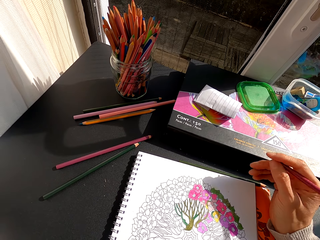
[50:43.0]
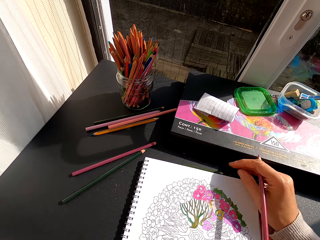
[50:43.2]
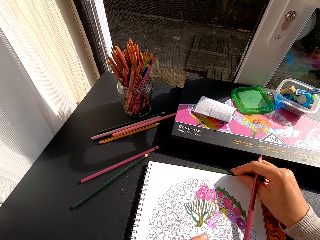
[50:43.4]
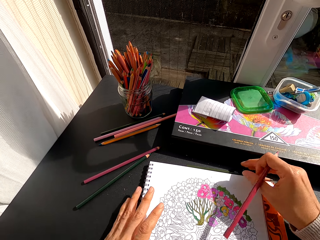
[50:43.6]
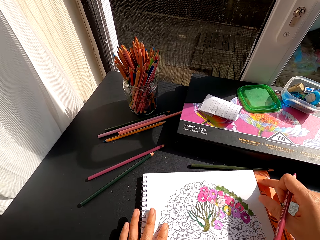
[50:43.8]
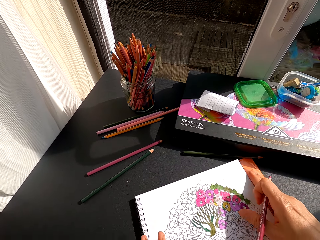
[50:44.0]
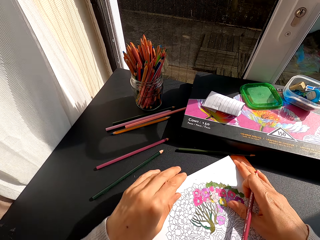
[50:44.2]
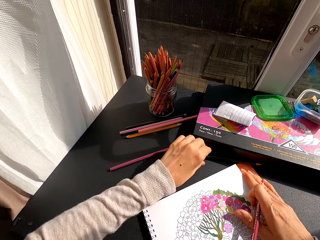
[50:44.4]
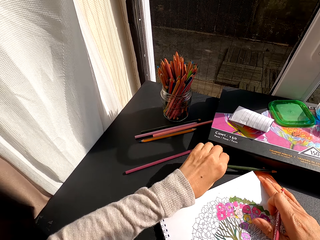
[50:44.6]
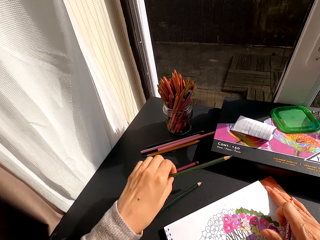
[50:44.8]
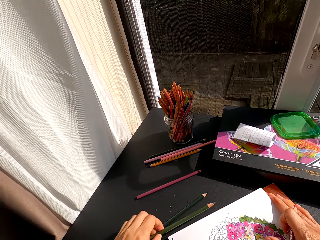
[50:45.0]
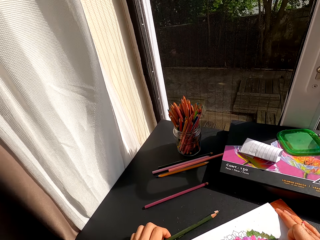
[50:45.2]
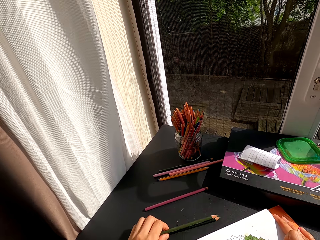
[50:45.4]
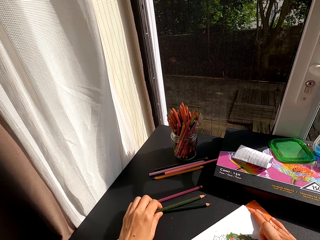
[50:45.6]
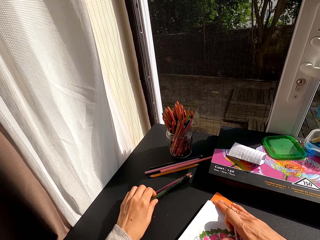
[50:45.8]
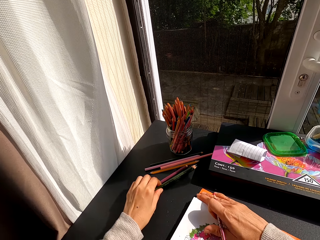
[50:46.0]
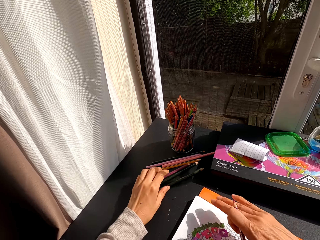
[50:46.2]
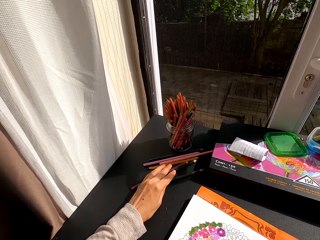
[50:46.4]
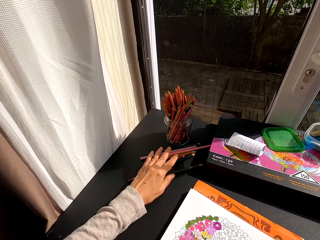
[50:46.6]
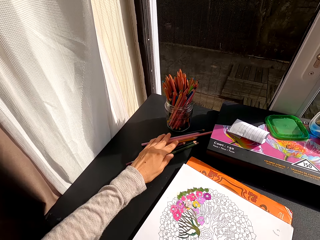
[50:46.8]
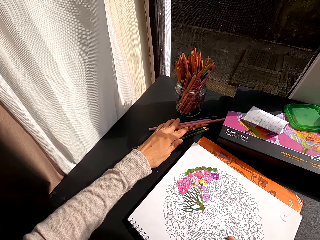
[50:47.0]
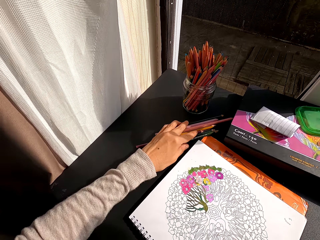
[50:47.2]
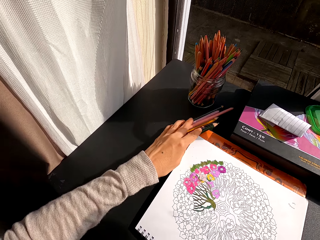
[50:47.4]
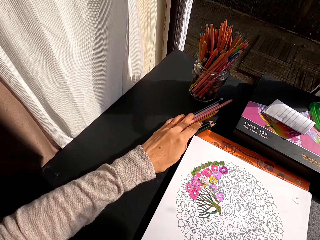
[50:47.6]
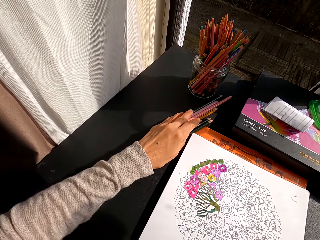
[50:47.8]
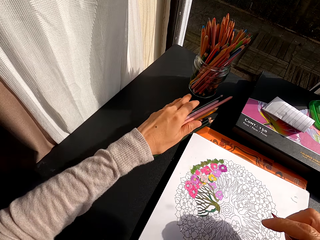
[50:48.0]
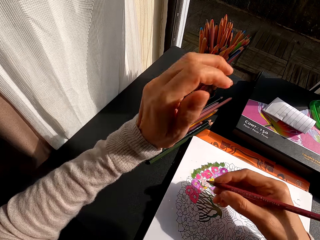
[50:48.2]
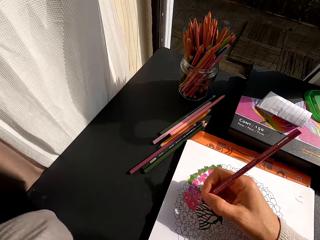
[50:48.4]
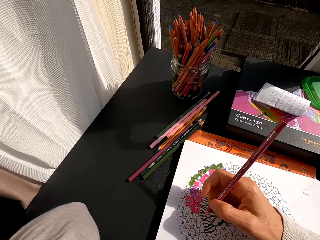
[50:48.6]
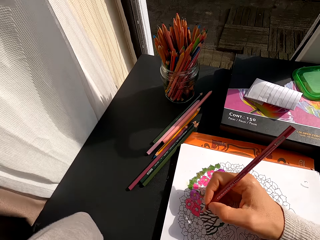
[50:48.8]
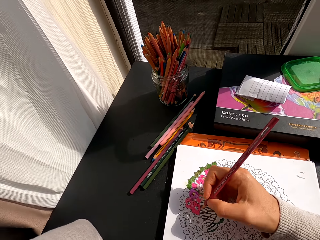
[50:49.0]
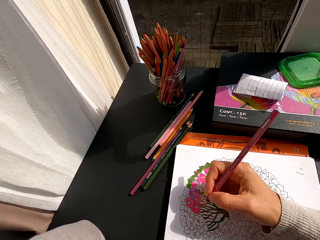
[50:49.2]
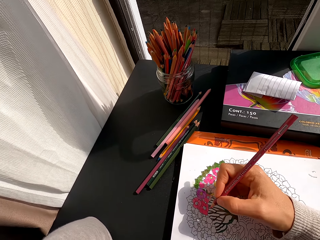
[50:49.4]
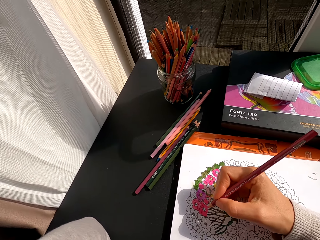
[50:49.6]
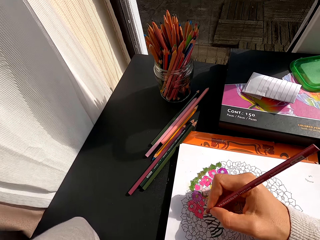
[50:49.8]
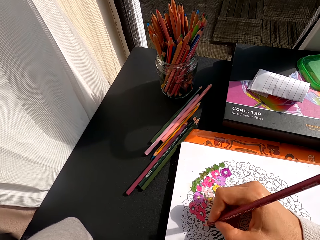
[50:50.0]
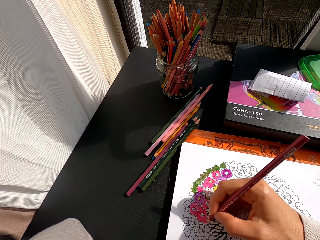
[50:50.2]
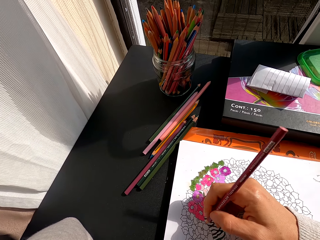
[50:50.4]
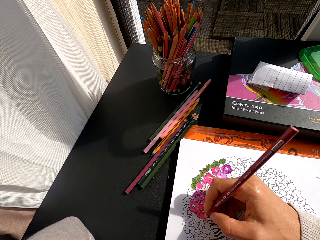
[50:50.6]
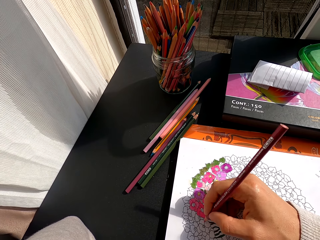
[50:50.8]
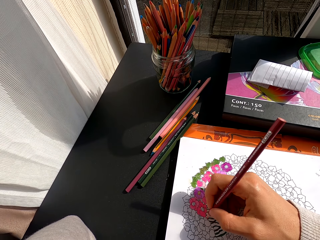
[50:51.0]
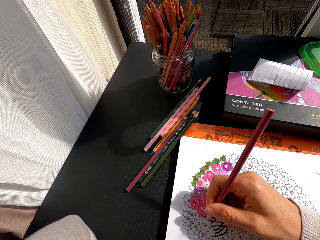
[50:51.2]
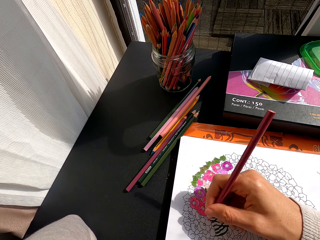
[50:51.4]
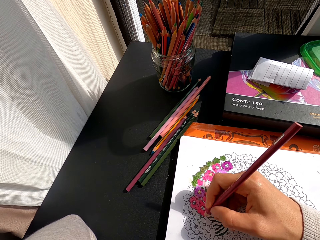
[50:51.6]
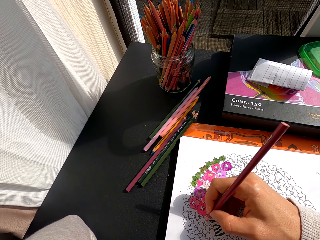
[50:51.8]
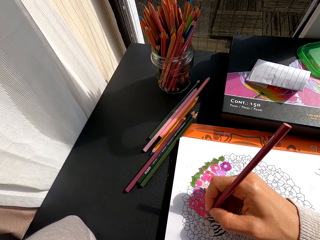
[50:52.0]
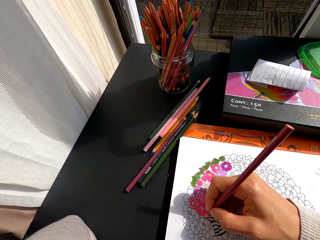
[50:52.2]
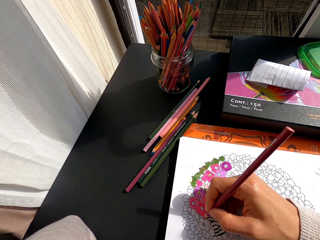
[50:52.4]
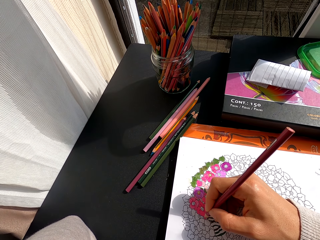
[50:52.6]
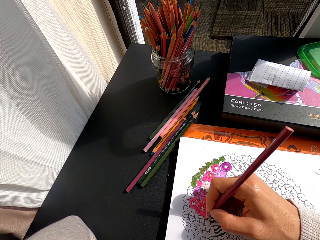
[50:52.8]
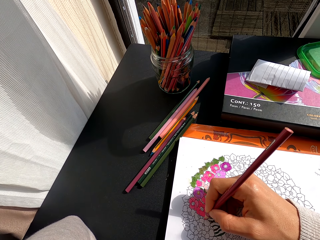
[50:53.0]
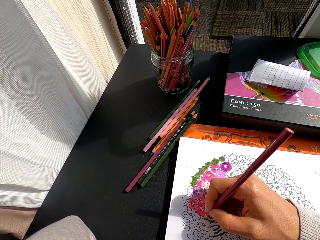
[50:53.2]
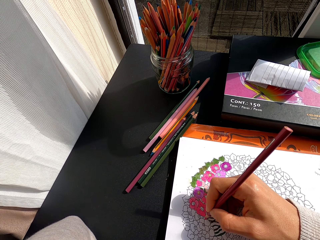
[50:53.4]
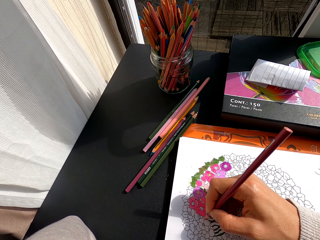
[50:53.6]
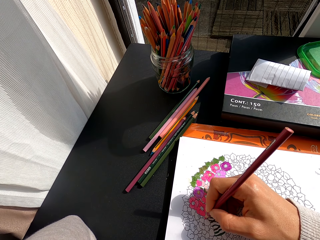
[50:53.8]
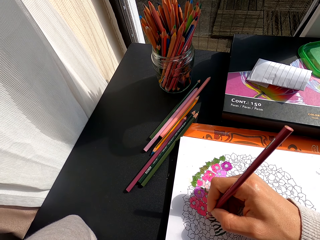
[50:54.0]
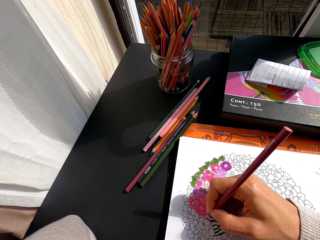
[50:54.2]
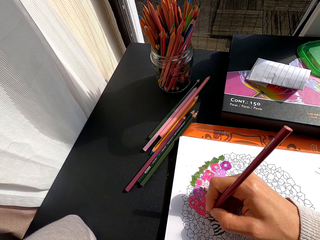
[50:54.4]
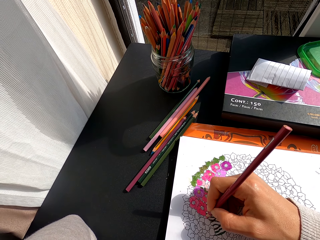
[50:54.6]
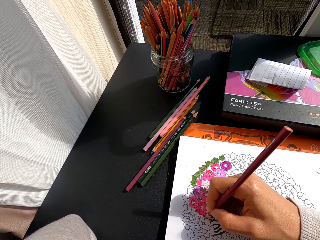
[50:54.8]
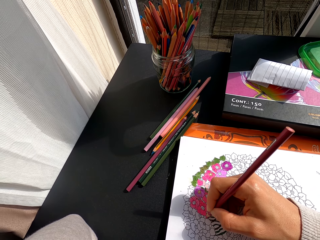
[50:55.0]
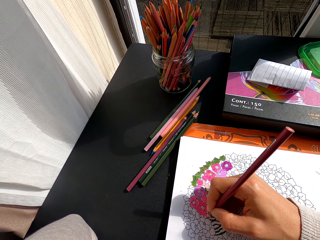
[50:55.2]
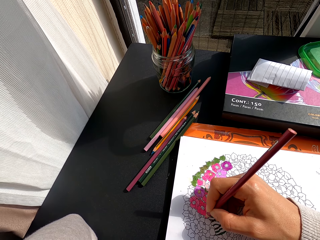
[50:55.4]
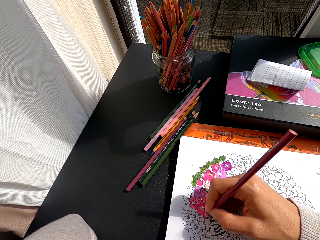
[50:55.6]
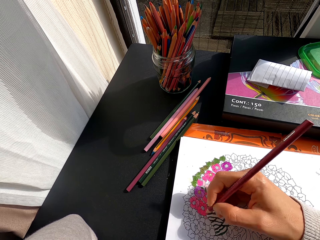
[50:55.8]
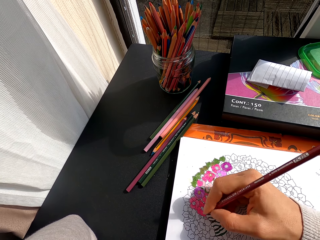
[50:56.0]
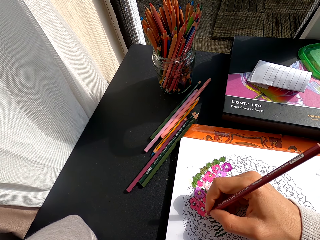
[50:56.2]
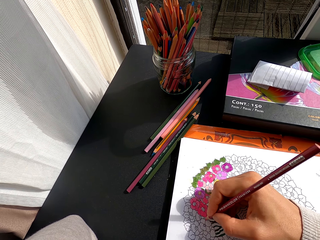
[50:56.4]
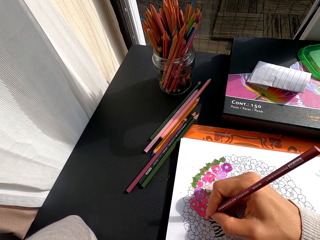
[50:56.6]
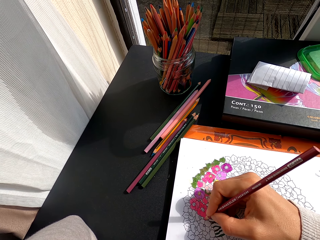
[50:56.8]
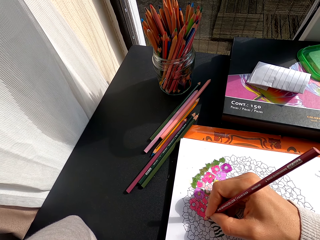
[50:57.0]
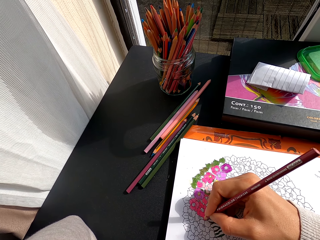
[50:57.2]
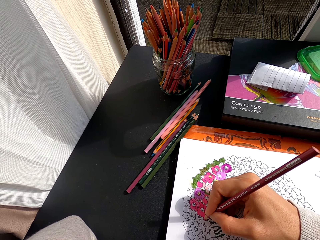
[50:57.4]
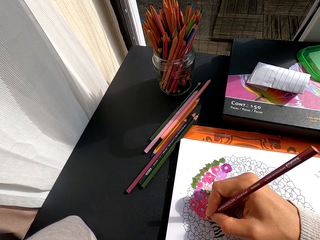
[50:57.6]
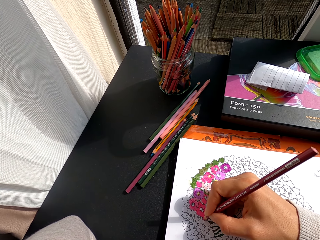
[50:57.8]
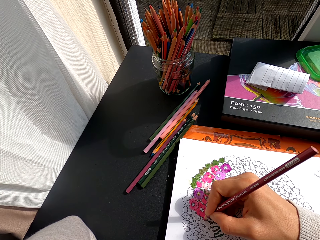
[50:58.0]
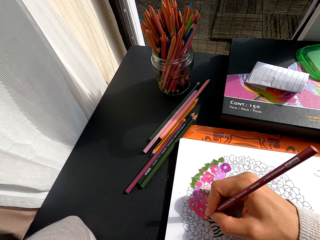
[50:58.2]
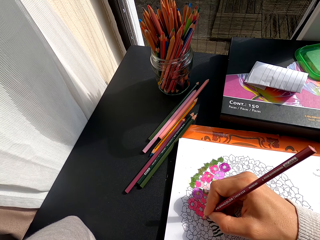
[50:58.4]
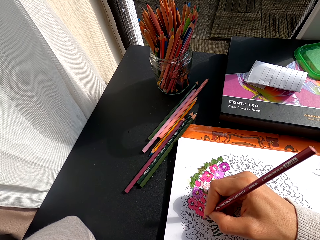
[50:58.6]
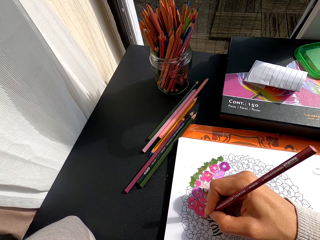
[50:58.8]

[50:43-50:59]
The camera wearer turns to the side. They adjust the book on the table. They pick up the color pencil on the table. They turn to the side. They move the colors on the table. They put the color pencil on the table. They turn to the side. They hold the color pencil on the table. They hold the color pencil. They turn to the side. They color the drawing on the book with a coloring pen.

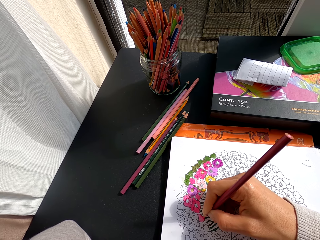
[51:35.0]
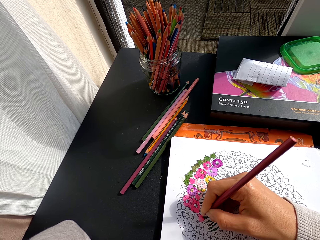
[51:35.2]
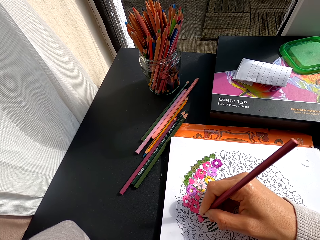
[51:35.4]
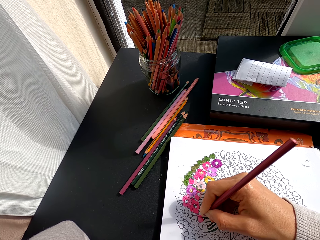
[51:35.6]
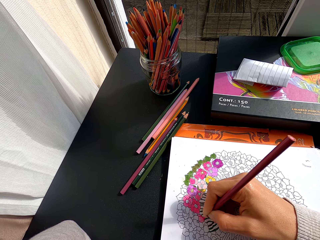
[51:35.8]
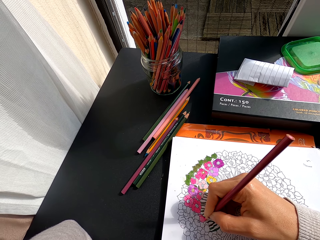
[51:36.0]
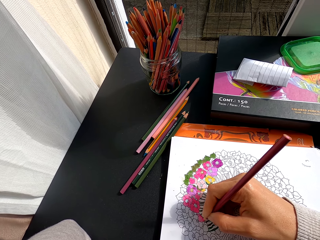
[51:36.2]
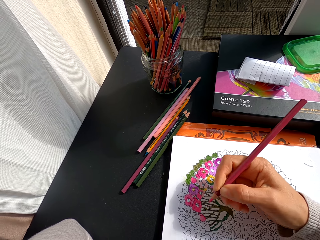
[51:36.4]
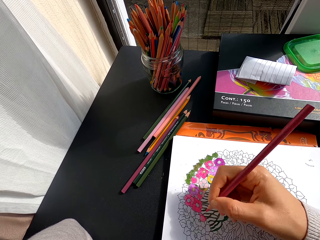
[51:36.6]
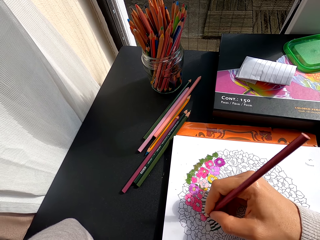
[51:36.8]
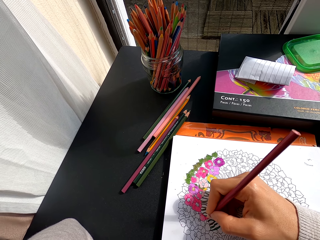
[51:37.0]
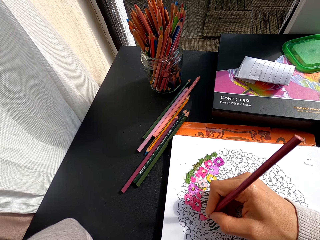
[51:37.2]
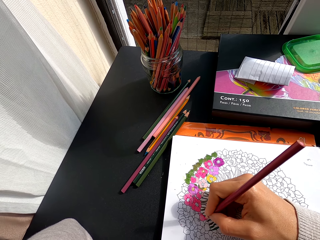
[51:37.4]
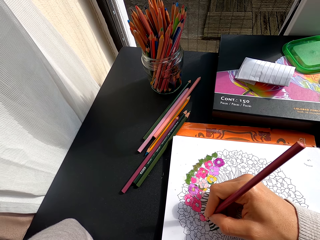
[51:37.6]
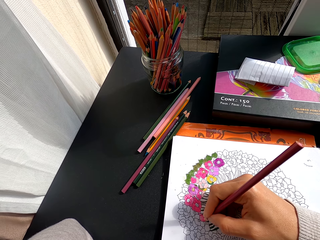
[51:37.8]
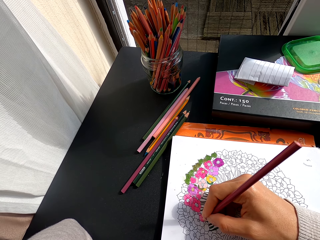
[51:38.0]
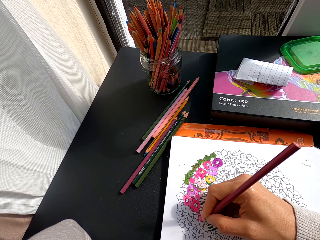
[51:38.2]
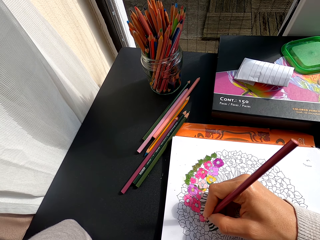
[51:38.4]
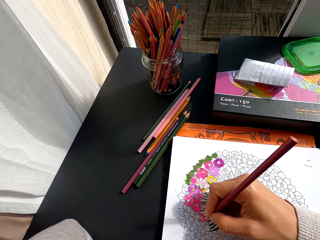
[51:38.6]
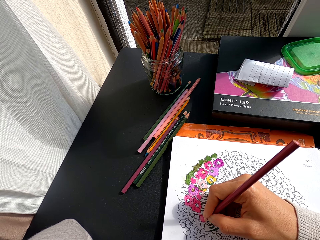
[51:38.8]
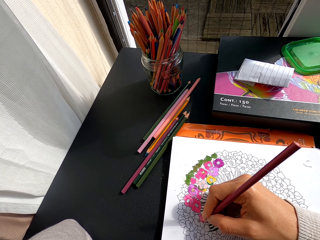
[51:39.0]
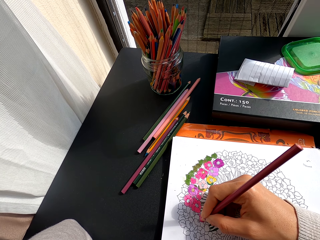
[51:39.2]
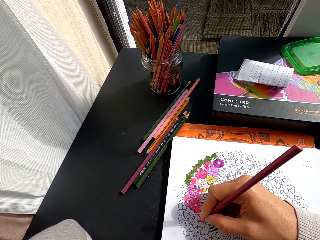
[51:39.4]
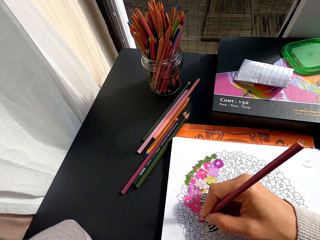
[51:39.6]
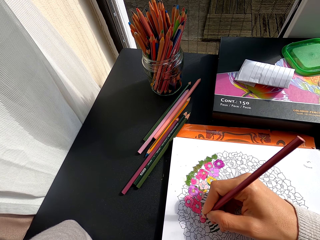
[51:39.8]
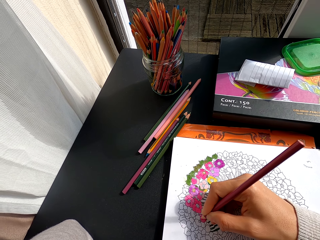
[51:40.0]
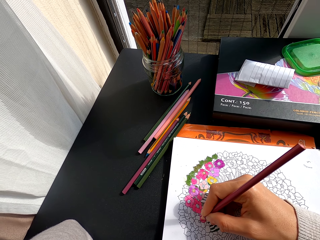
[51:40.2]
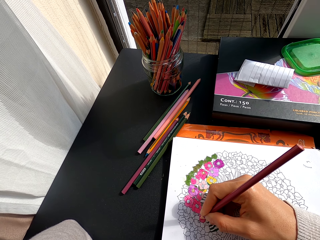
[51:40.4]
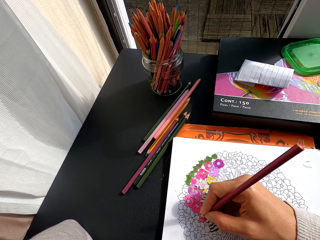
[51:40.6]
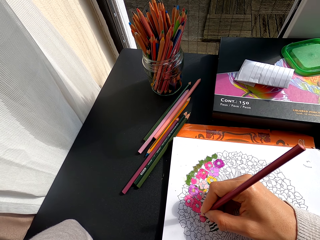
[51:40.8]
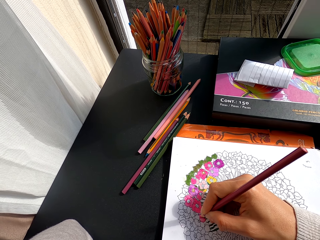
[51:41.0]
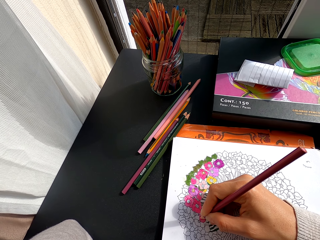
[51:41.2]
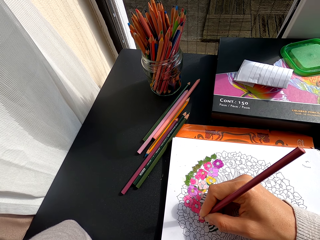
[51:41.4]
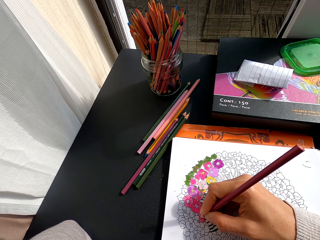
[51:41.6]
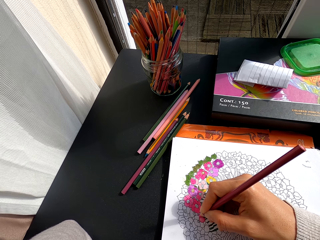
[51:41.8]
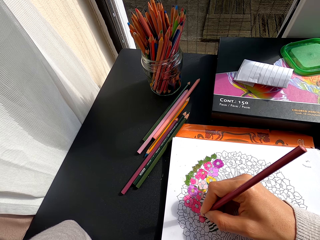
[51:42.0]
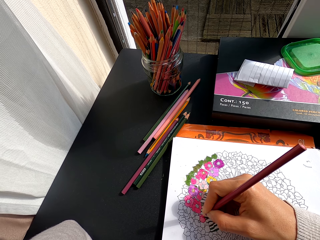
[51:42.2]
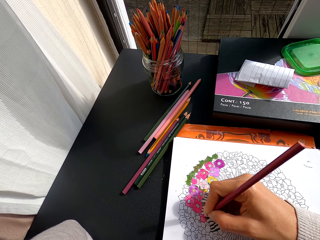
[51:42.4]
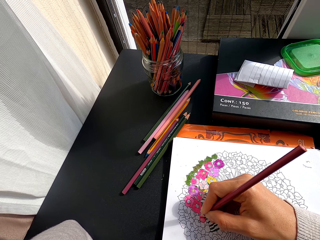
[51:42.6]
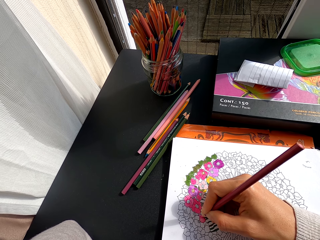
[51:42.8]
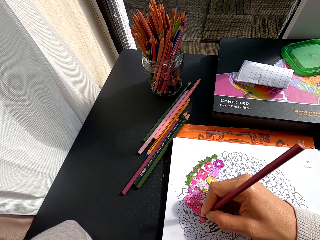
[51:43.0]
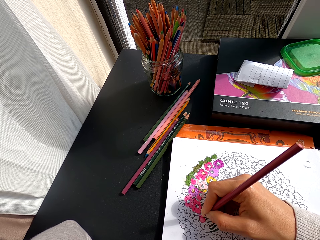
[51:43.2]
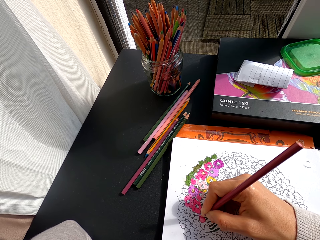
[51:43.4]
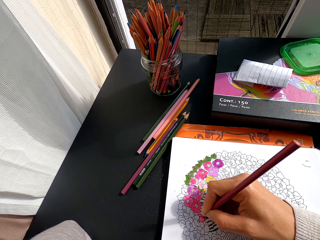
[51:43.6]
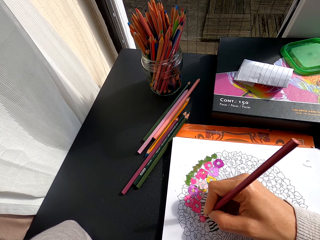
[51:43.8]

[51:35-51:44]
The camera wearer holds a color pencil. They color a drawing on the book.
